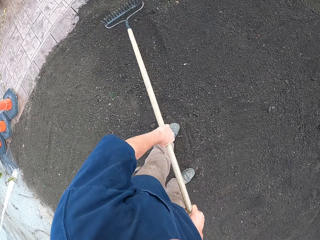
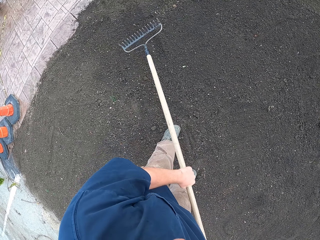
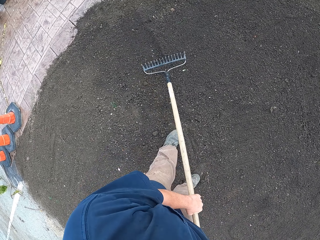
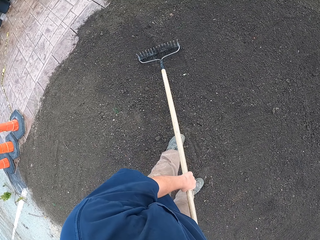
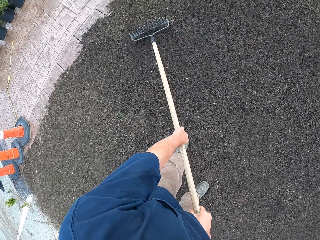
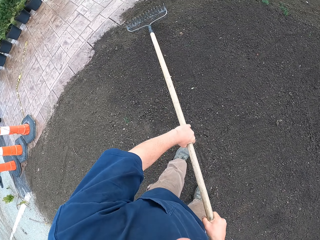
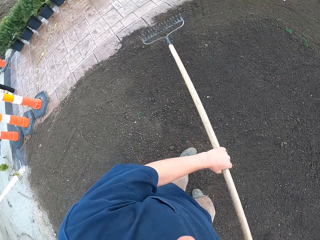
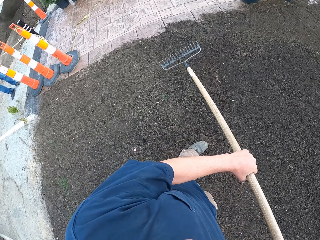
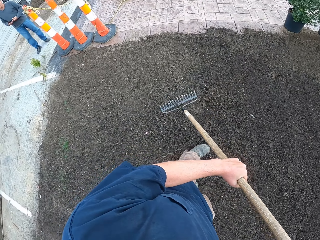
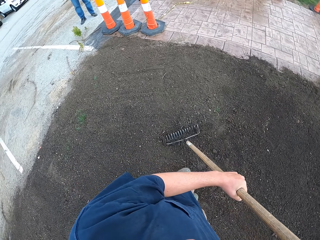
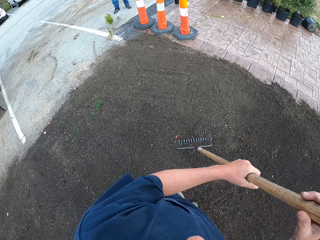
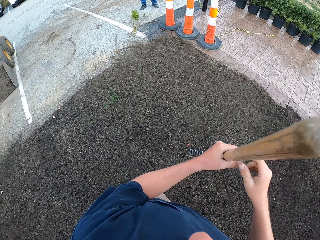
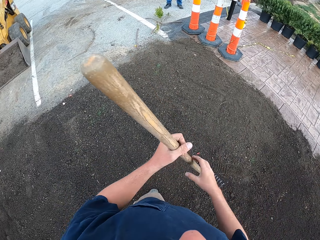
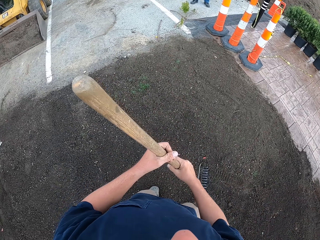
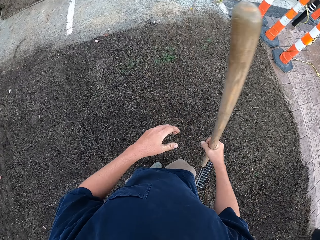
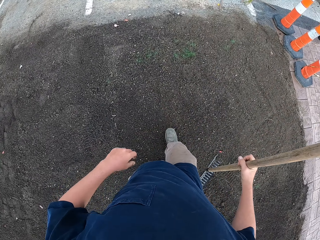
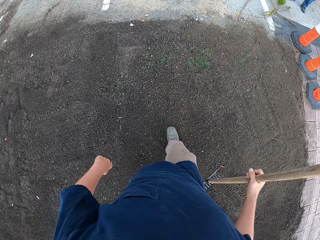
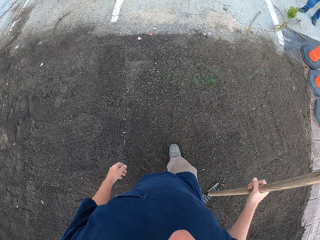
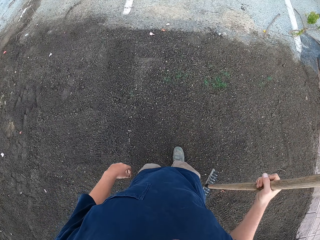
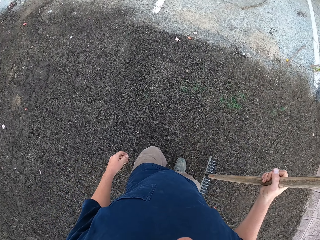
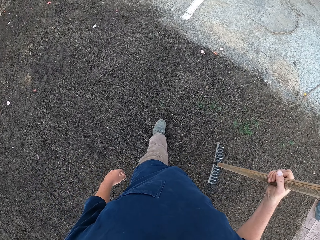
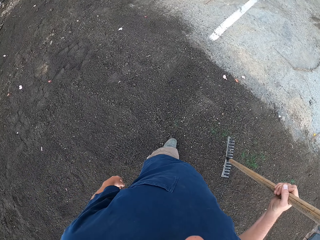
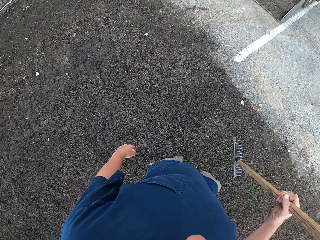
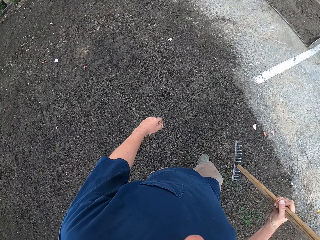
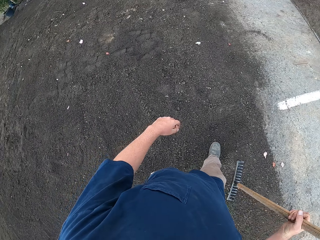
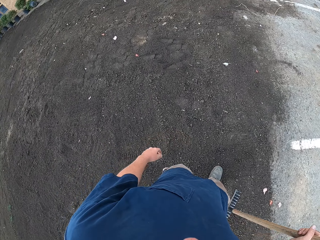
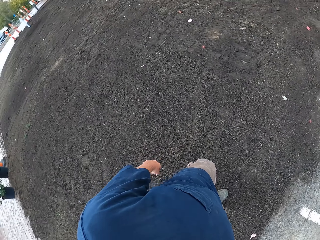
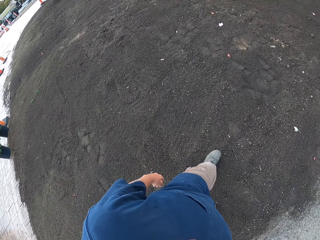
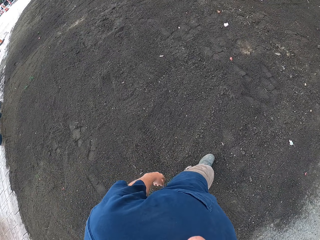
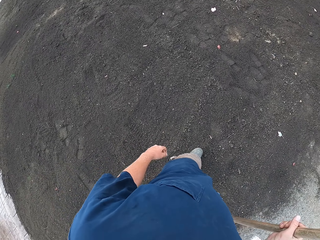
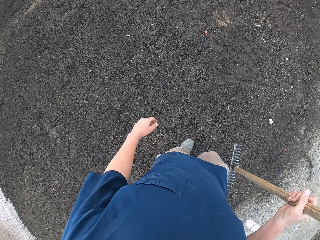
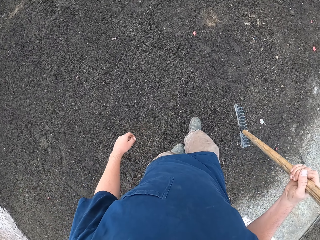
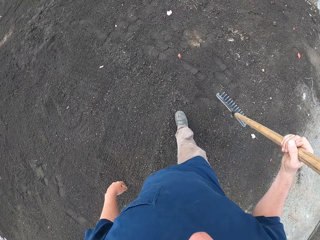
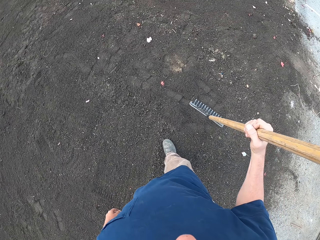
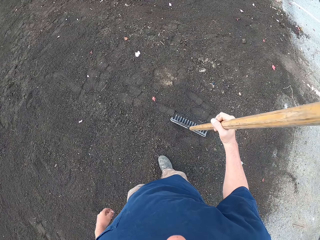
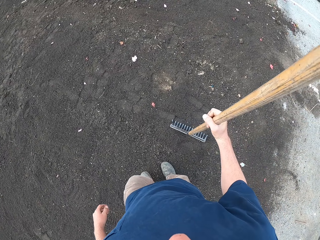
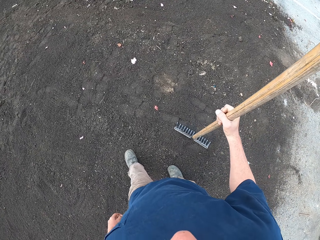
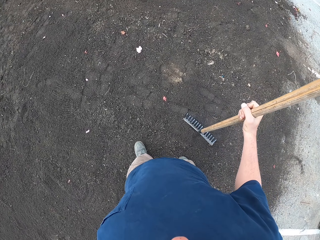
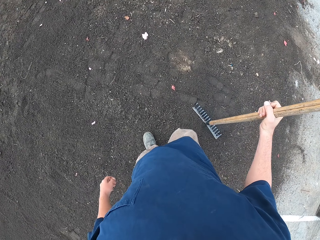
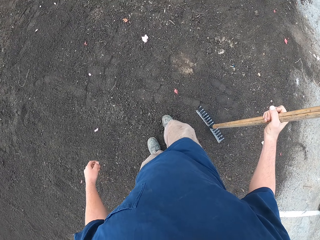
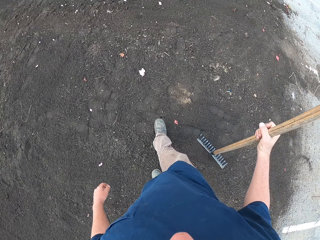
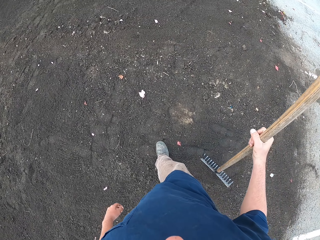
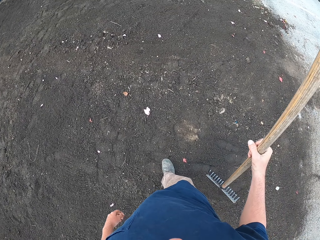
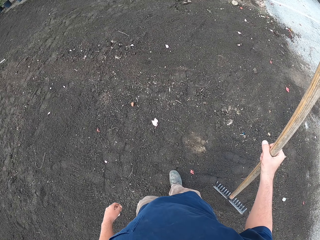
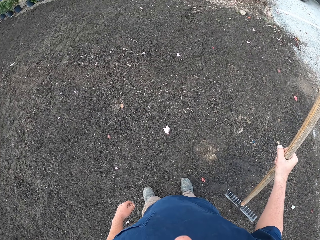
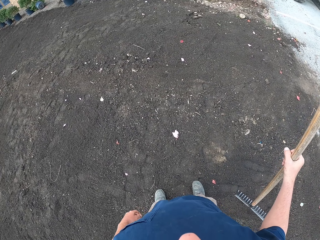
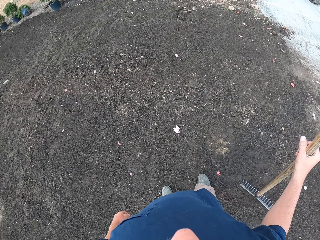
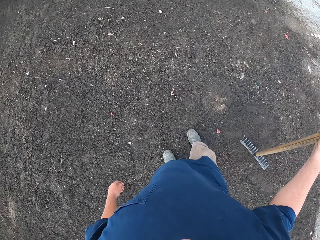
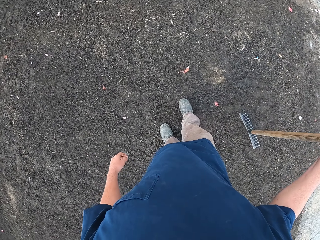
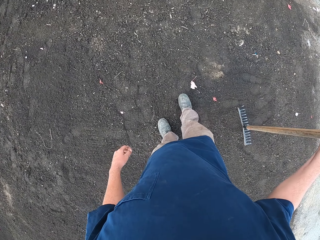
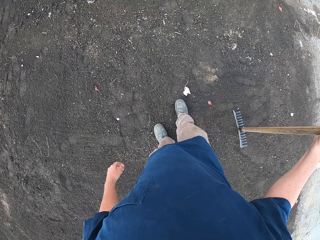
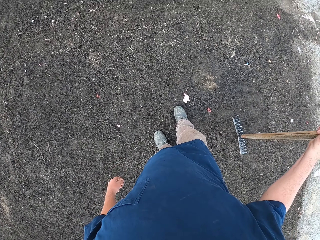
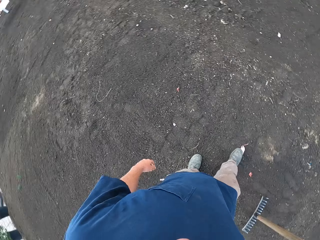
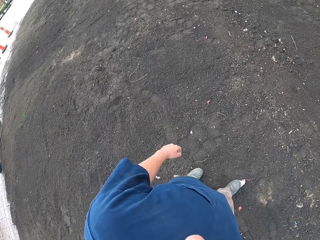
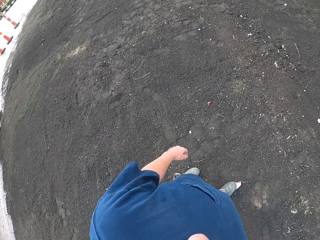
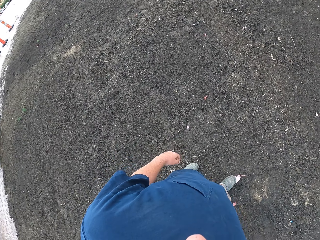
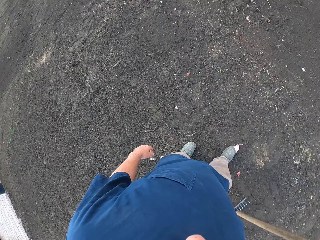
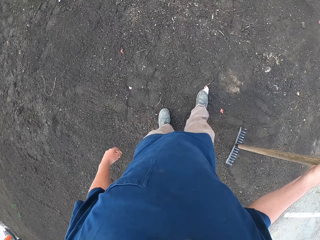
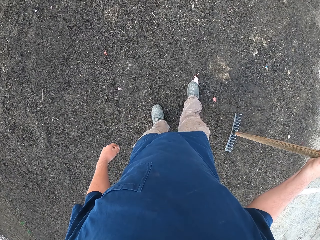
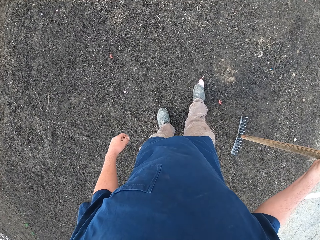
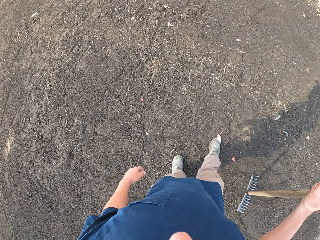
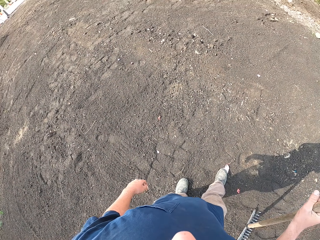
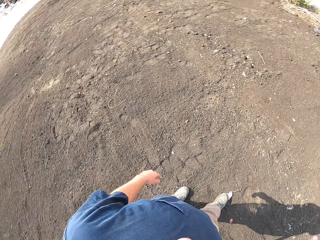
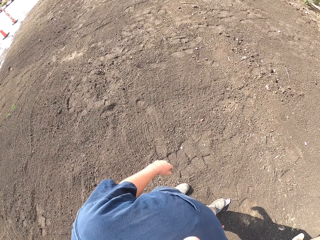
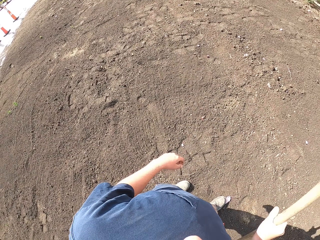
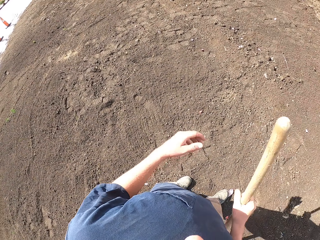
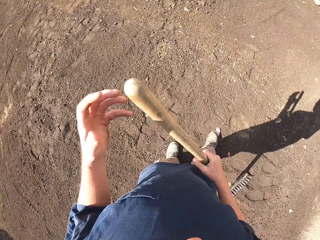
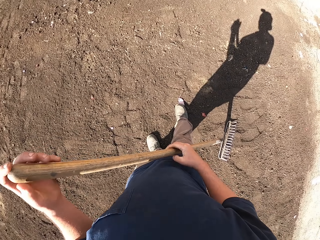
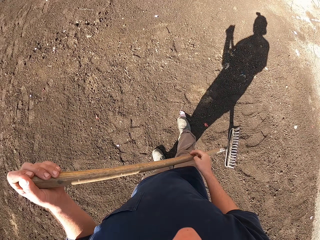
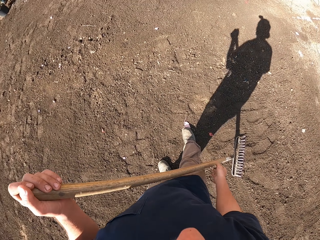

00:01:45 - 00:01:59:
The camera wearer walks around. They look around and stand.

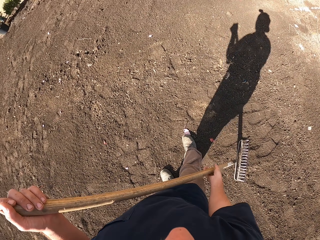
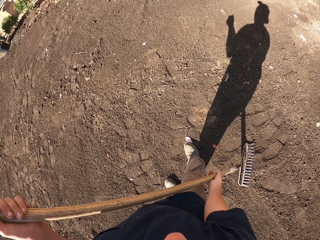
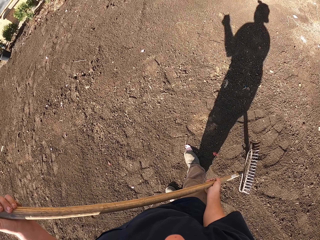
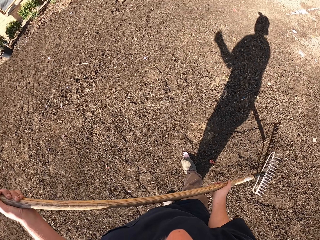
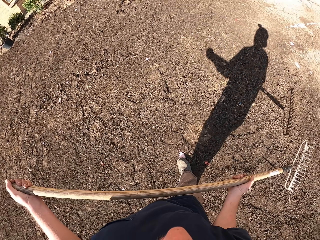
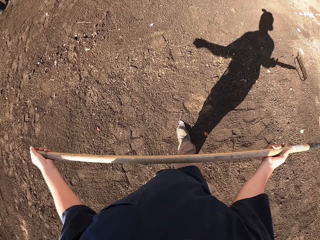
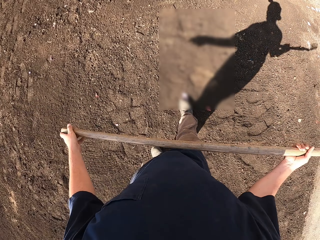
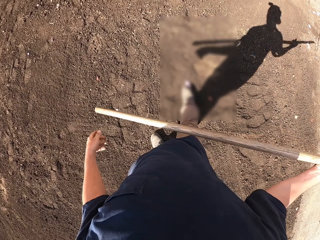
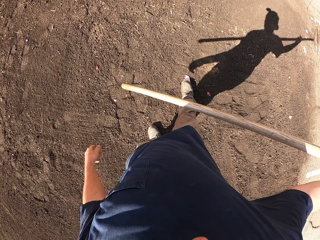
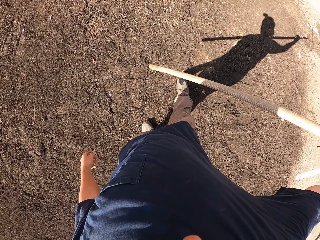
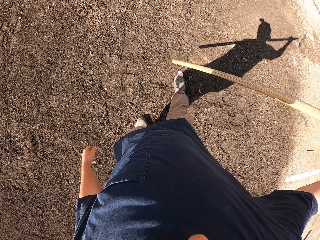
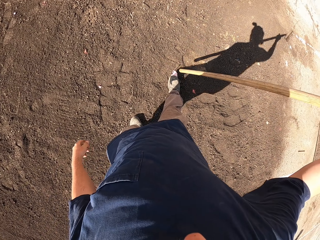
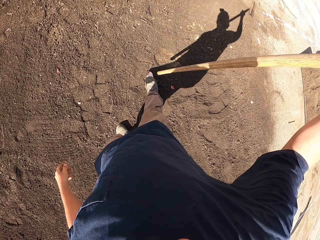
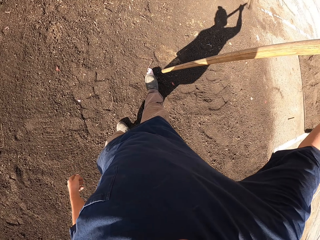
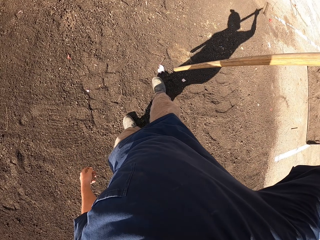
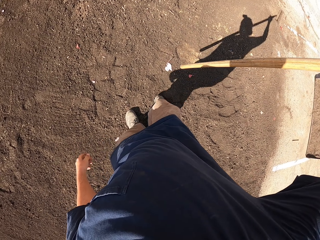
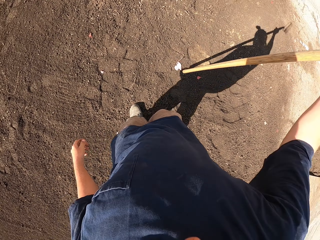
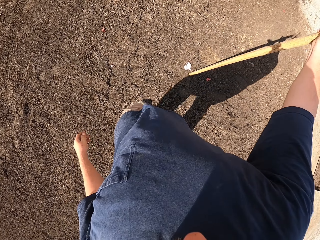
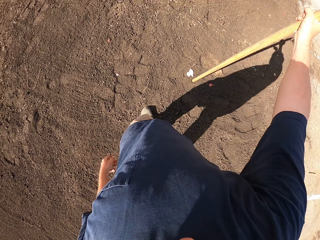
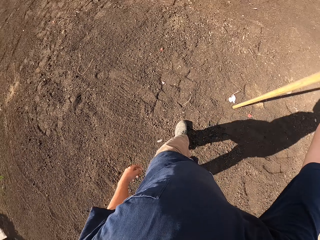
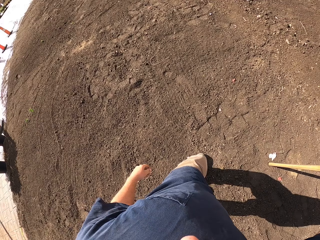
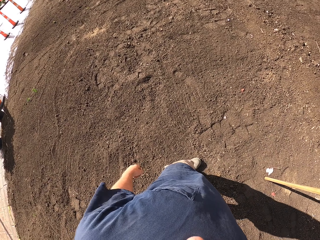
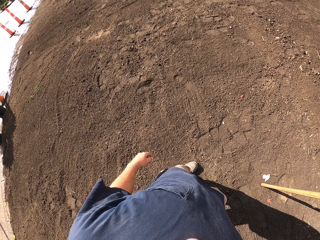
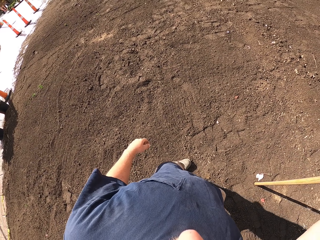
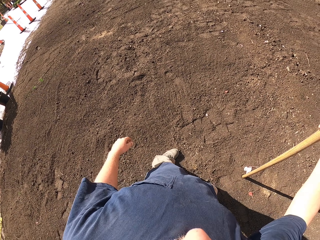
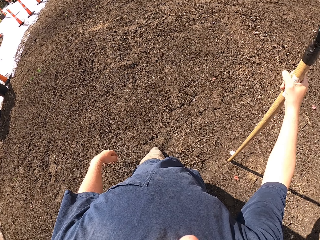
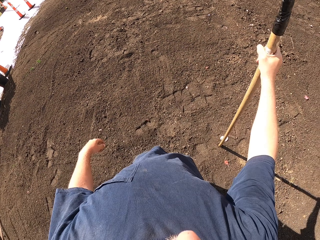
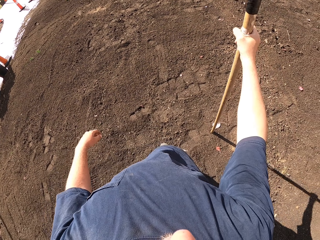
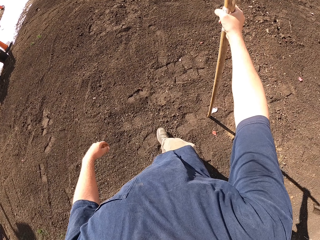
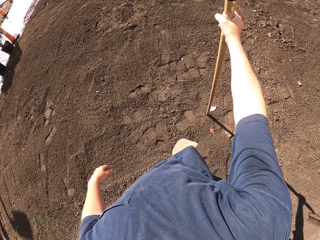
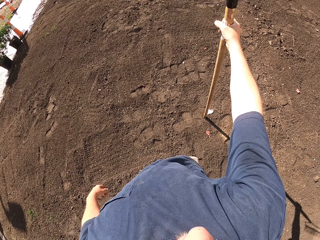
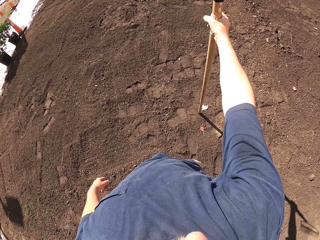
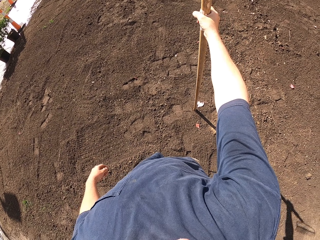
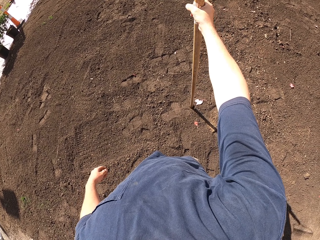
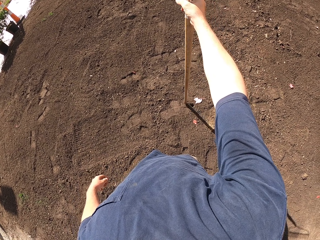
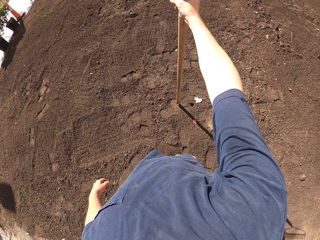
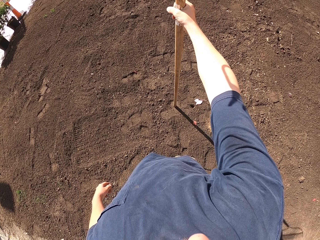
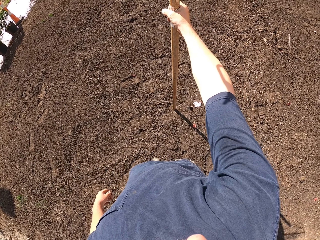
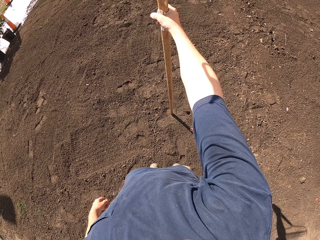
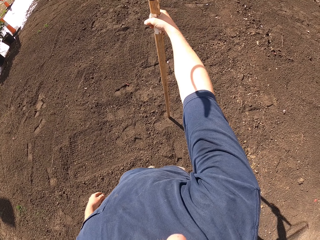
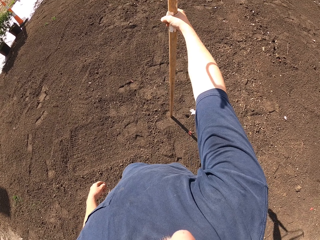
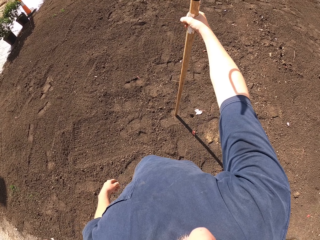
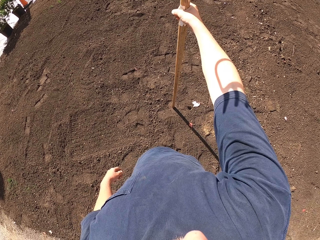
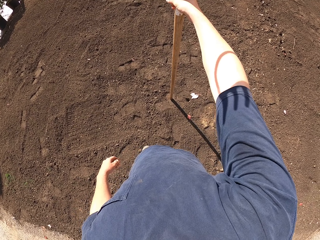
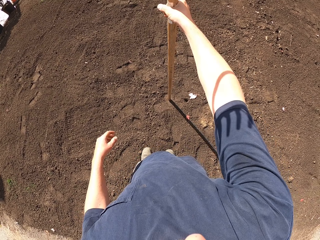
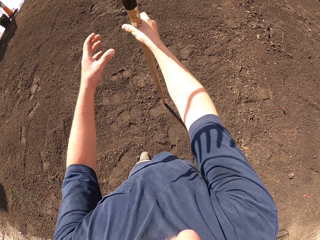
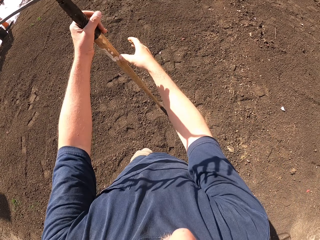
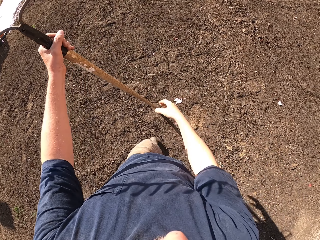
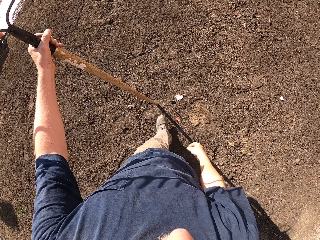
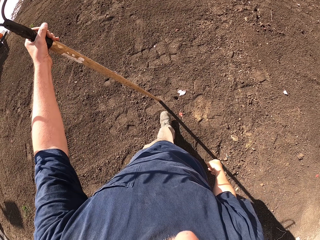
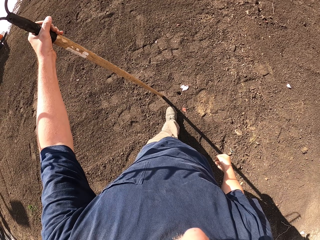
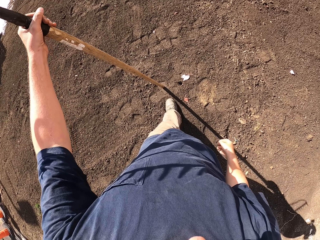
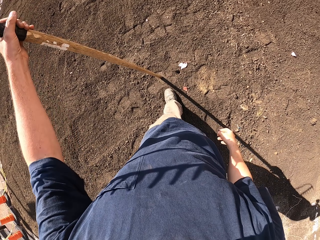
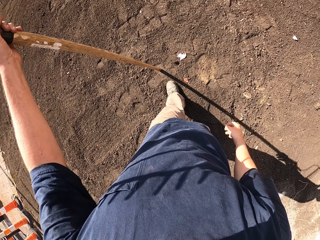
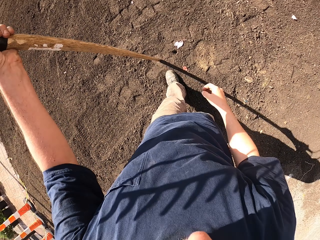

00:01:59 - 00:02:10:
The camera wearer carries the rake. They hit the rake on the ground. They move the rake on the ground. They hit the rake in the soil.
